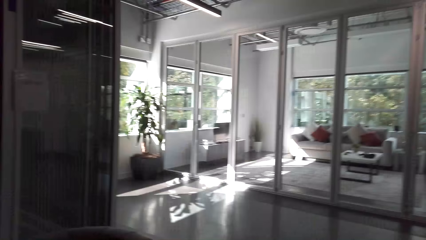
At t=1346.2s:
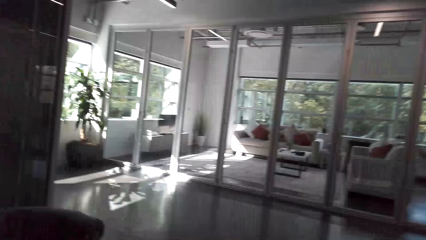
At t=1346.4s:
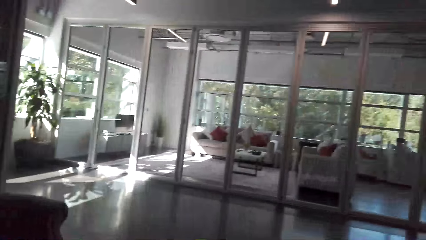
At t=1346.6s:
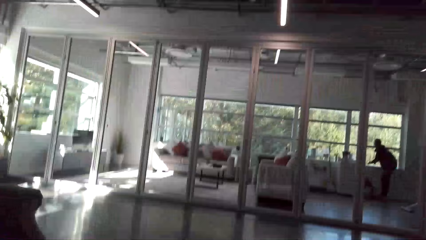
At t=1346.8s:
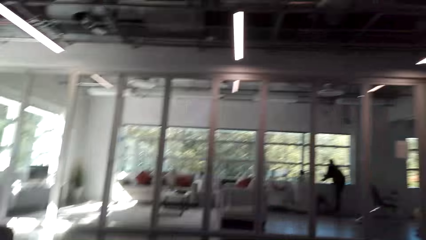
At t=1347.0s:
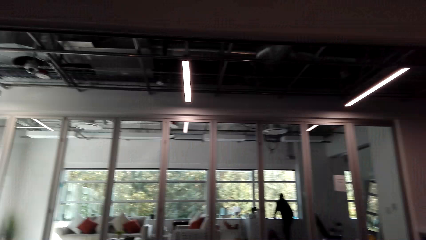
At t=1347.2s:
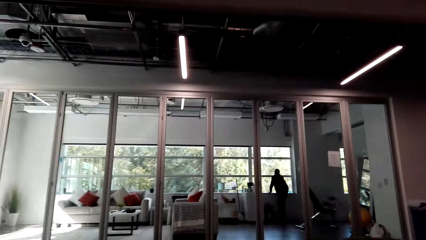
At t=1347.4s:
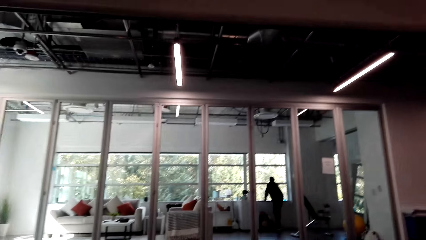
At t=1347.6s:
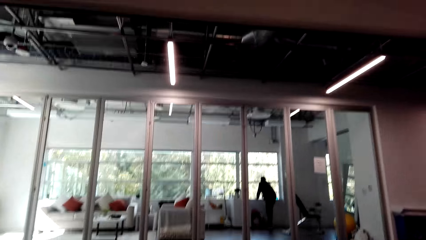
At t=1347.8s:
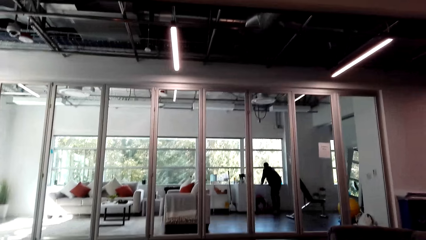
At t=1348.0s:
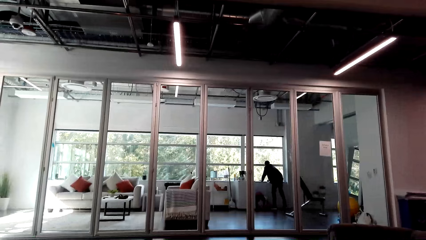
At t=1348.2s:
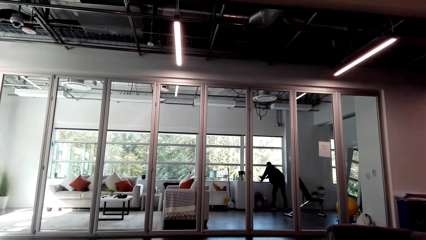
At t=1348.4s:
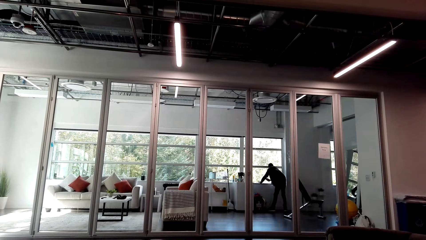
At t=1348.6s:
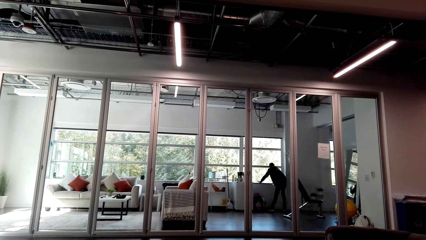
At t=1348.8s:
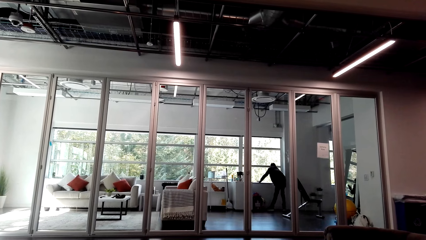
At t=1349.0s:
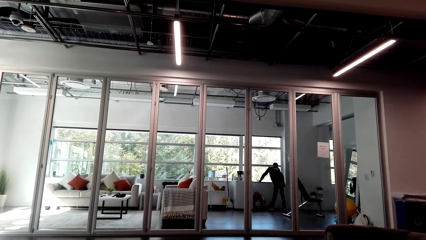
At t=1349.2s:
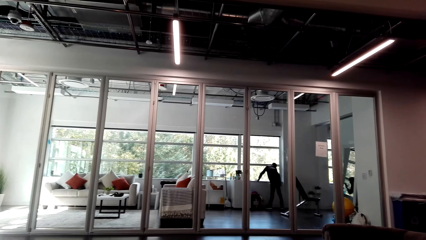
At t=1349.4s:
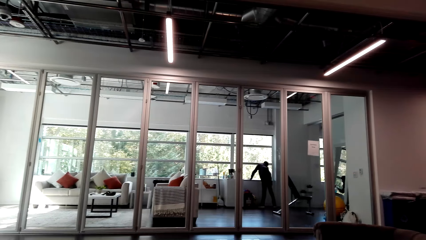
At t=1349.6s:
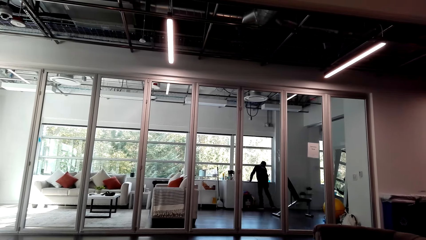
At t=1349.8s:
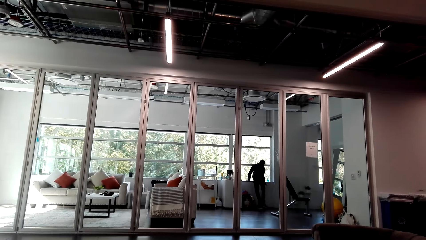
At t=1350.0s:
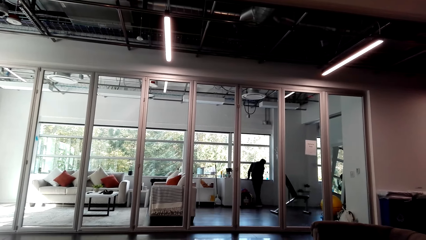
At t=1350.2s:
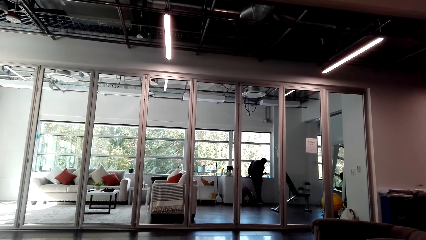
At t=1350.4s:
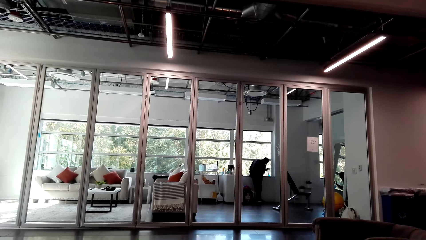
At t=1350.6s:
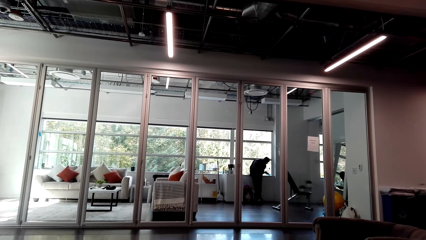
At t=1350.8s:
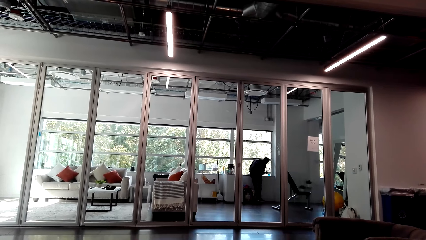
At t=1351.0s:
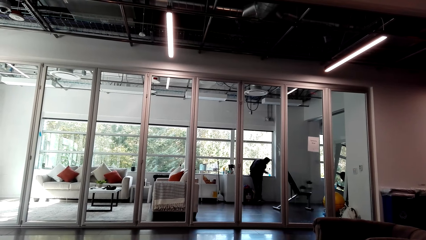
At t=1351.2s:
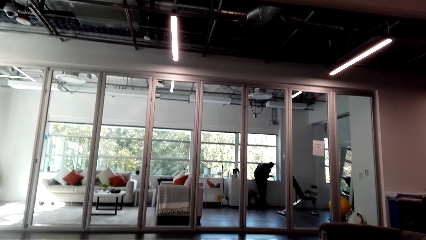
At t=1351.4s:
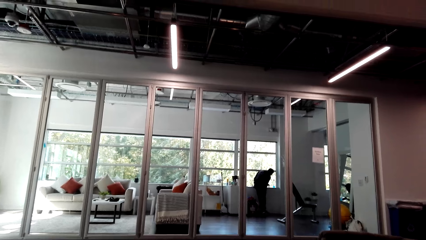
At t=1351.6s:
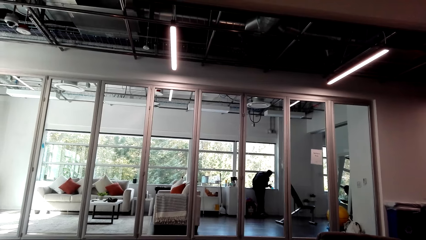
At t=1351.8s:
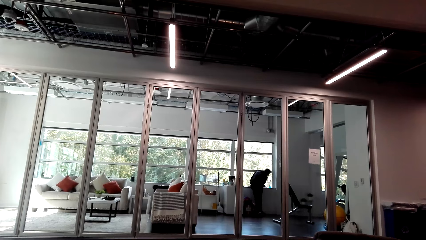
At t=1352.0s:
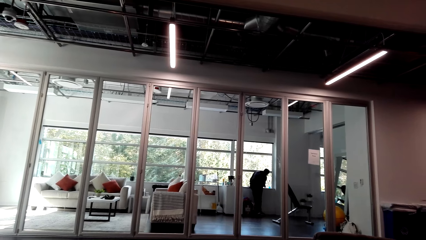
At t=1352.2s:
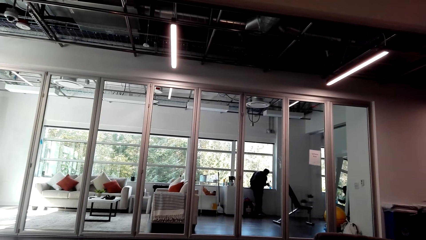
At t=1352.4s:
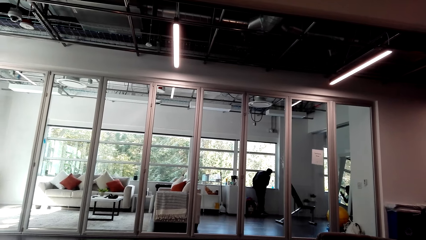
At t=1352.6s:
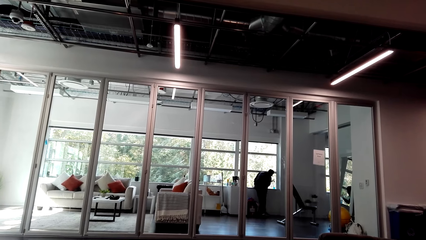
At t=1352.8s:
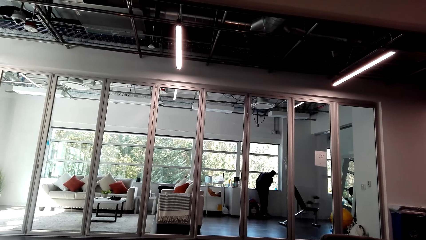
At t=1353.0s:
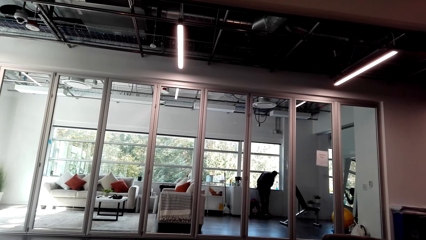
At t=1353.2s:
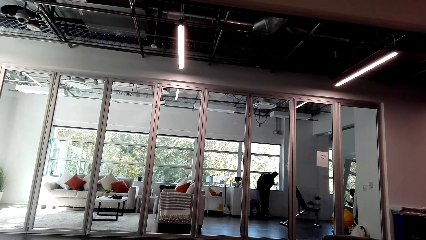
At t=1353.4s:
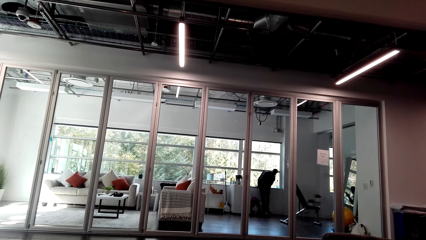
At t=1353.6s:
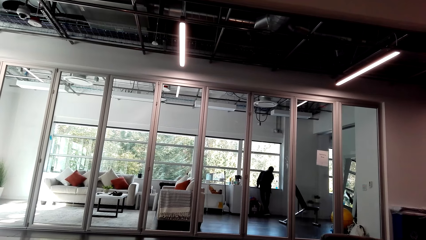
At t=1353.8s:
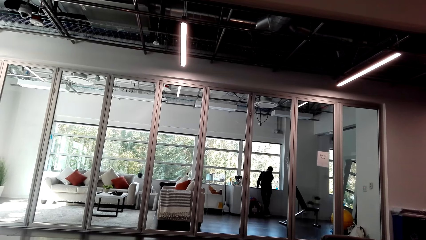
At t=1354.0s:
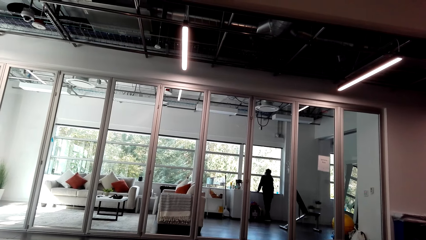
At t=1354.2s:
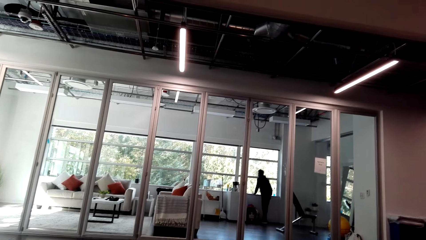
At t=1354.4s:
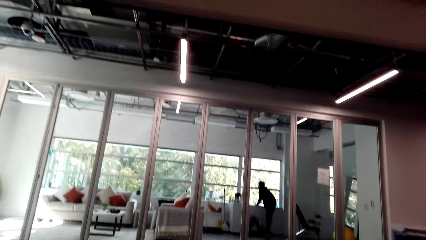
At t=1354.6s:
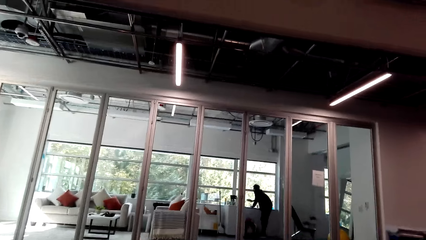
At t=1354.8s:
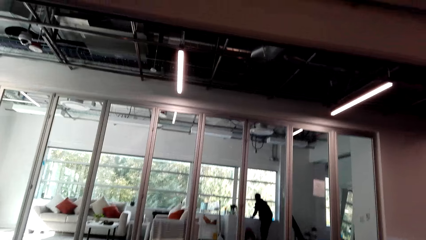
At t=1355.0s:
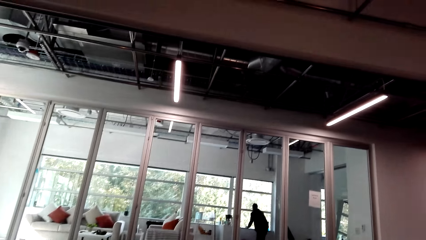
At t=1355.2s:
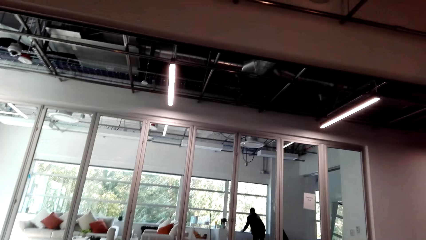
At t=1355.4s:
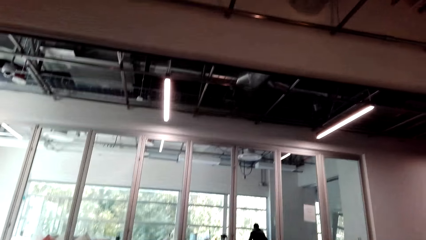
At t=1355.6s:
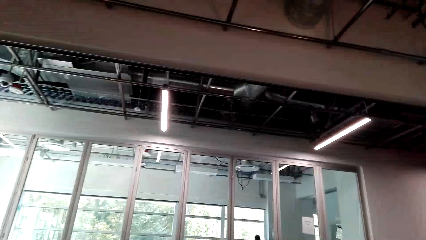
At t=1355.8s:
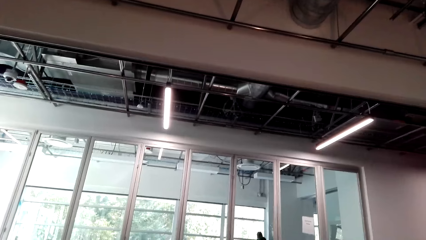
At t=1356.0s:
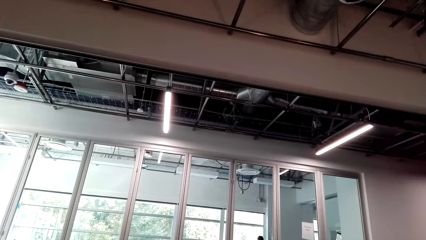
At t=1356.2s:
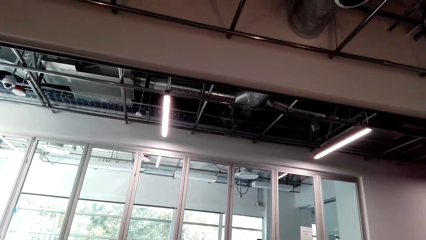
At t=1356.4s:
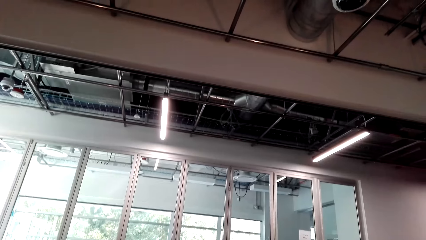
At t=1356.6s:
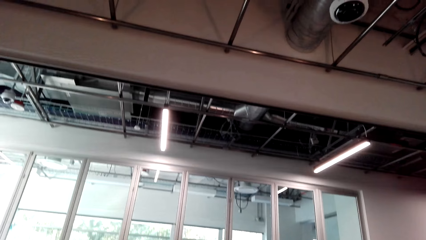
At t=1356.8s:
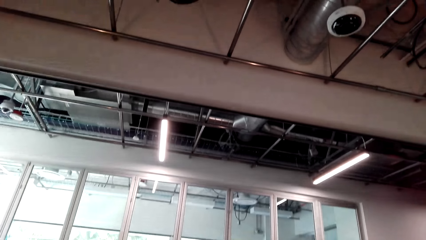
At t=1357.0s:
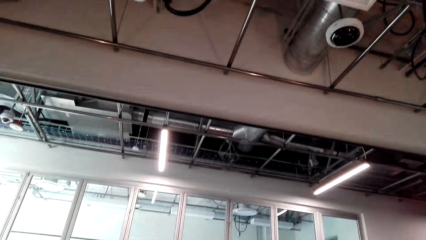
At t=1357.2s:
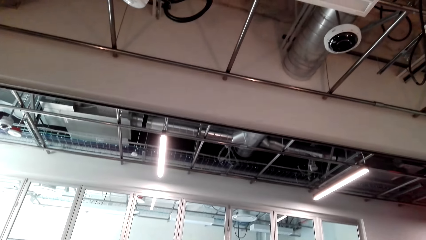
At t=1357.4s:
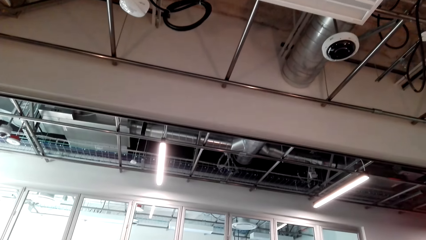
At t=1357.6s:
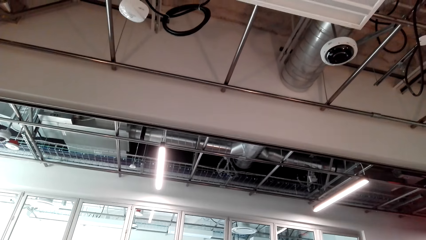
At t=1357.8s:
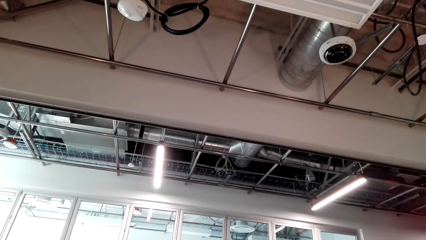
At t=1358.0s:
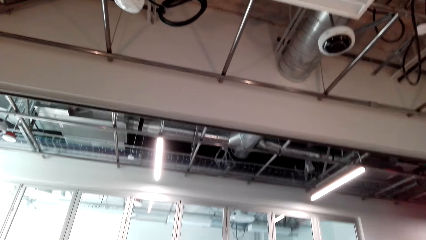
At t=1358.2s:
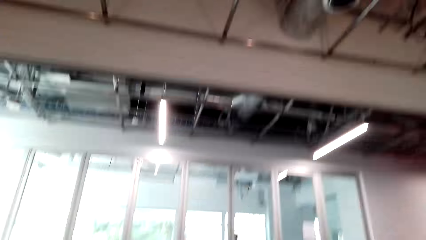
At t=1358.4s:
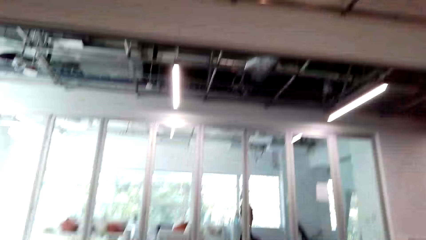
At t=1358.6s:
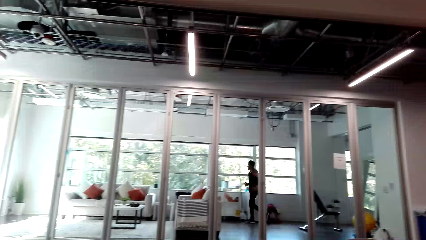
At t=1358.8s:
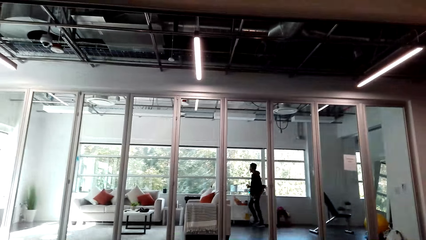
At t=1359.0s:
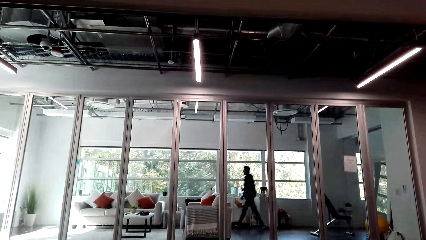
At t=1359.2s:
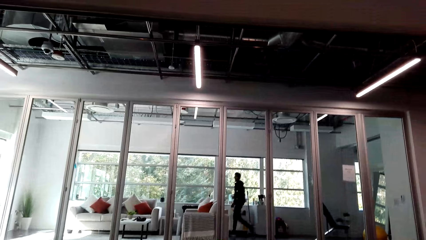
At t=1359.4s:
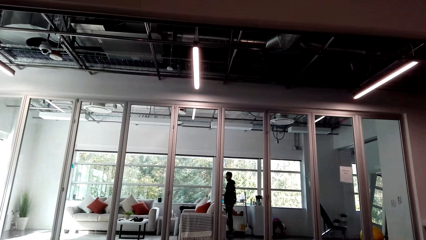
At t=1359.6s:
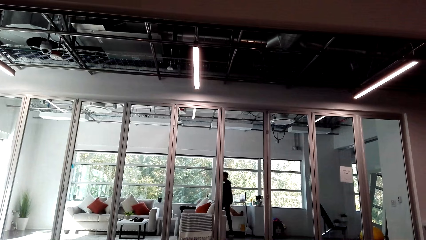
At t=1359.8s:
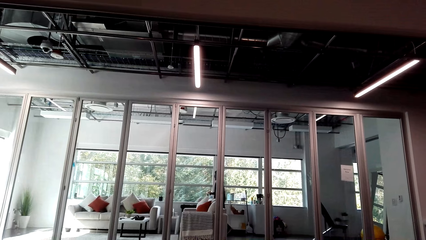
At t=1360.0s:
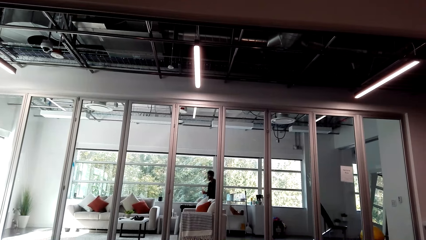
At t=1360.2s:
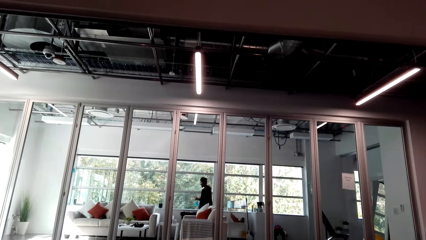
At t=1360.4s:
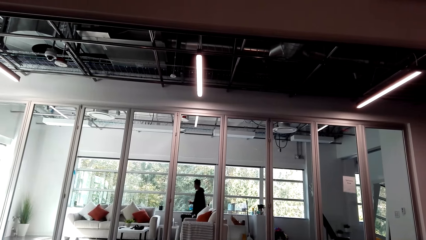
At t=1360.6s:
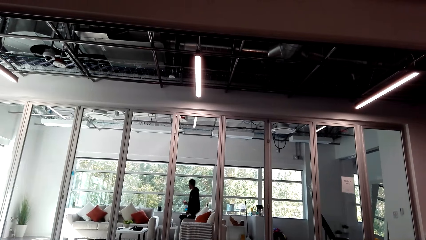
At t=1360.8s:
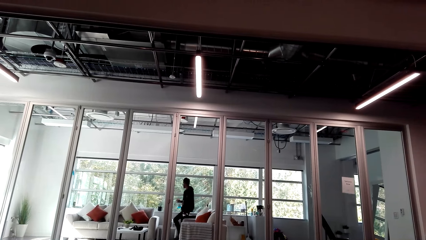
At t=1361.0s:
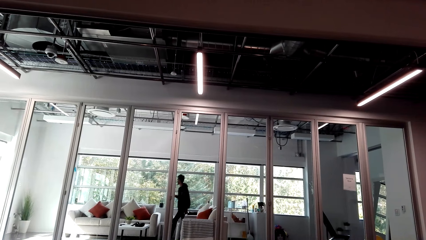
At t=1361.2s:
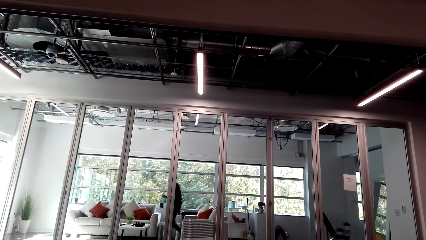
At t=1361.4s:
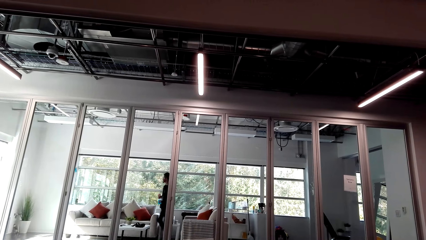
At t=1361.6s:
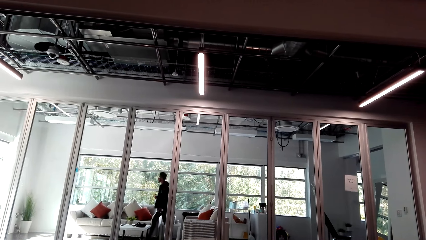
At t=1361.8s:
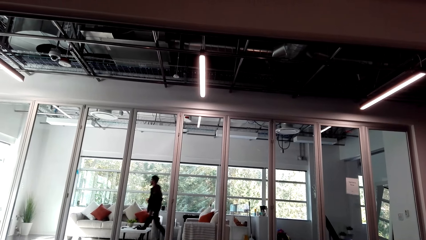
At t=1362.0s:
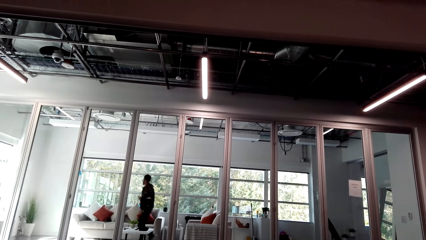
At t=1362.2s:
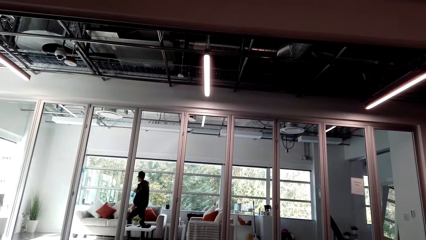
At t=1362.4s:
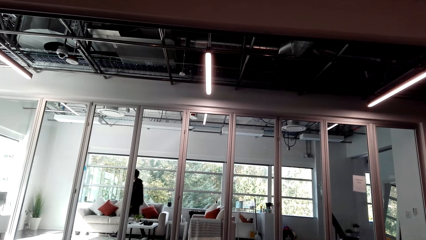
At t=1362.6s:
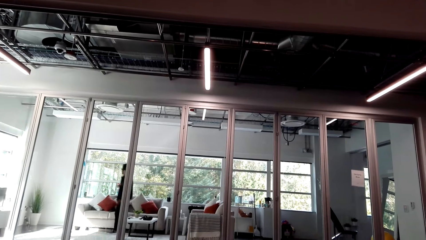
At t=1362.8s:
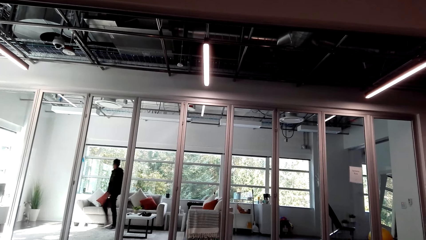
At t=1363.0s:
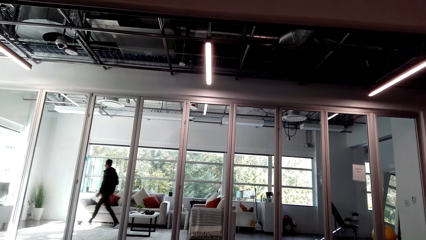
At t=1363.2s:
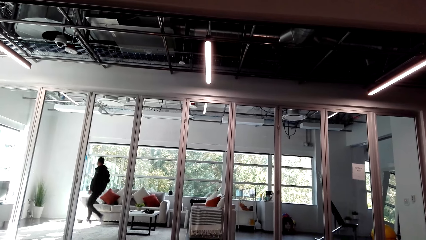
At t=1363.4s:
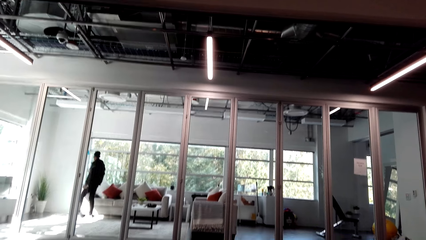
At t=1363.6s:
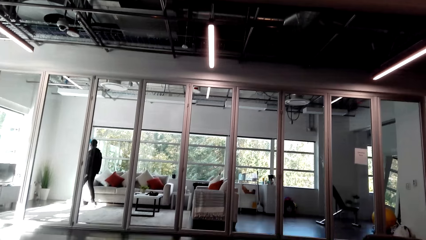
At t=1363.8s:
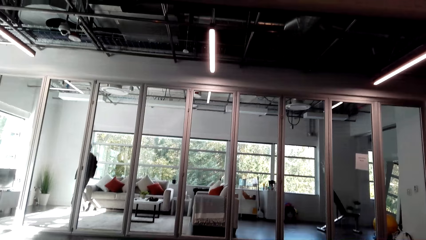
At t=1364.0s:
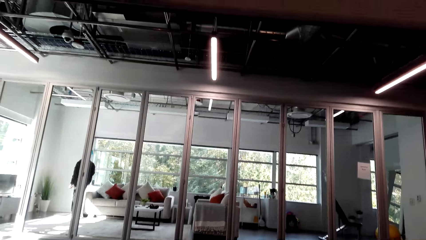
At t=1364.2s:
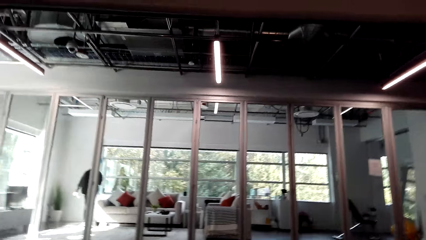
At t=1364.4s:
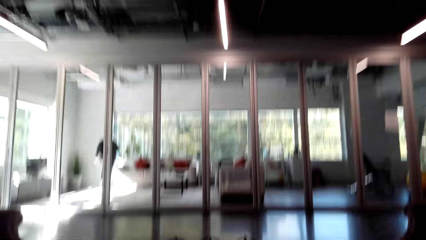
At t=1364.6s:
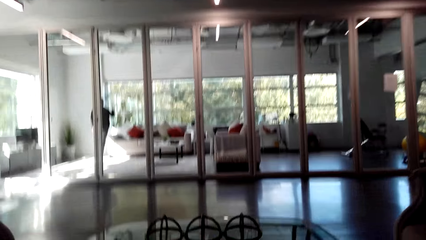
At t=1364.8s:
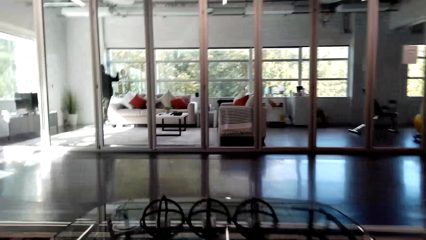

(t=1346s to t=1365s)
The camera wearer sits on a sofa. They look around the house. A man wipes the windows. The camera wearer looks up. The man walks around.
